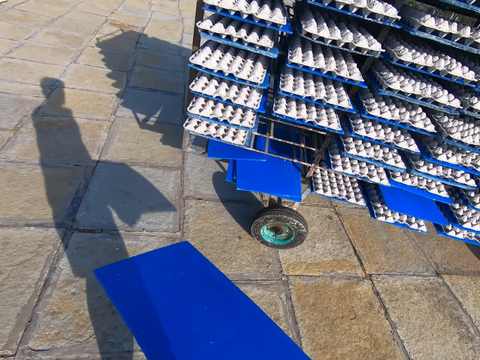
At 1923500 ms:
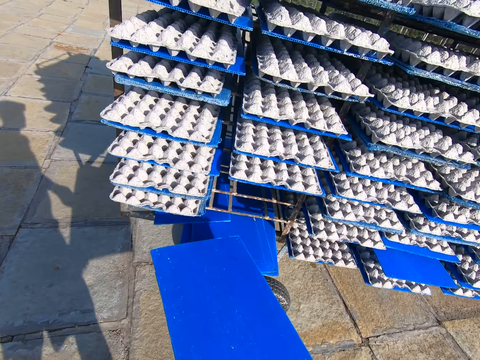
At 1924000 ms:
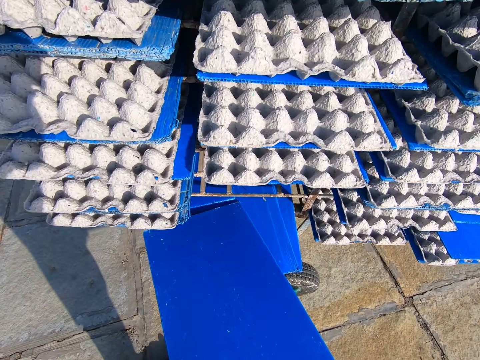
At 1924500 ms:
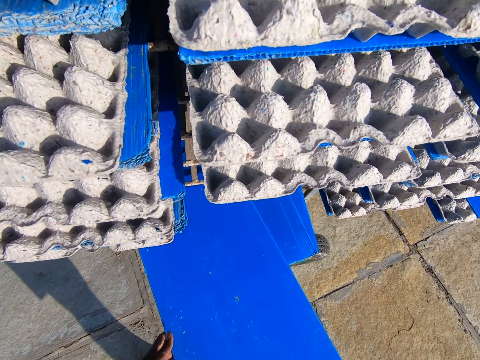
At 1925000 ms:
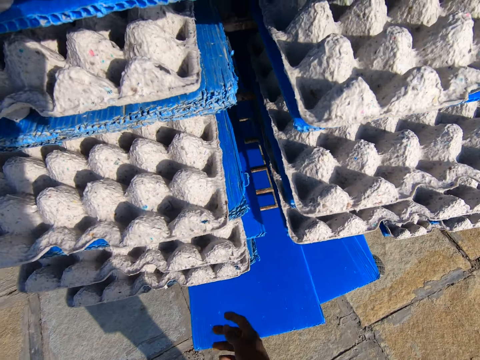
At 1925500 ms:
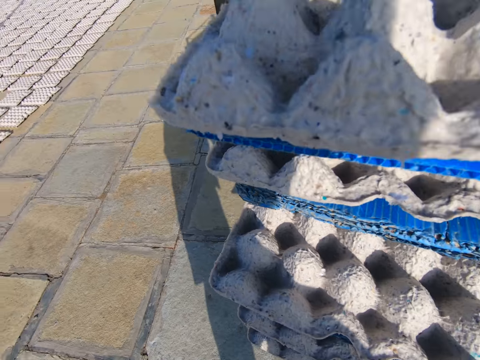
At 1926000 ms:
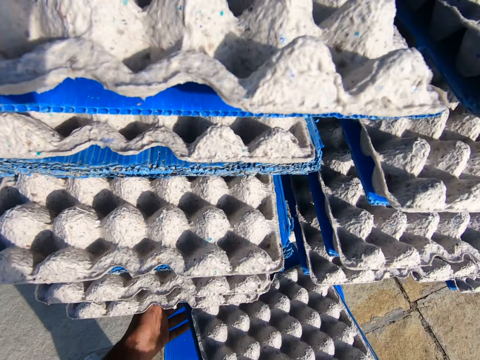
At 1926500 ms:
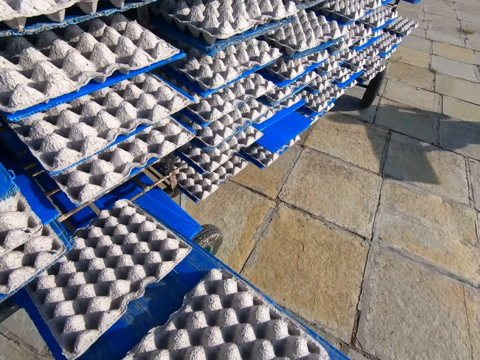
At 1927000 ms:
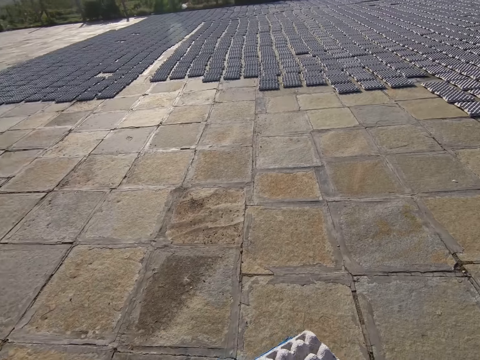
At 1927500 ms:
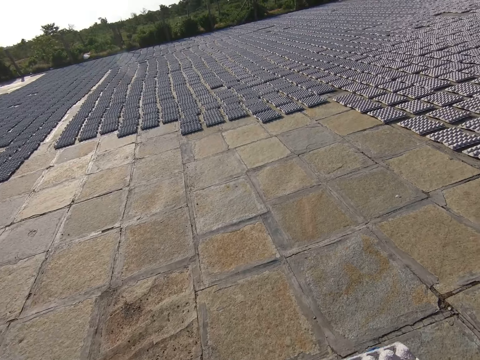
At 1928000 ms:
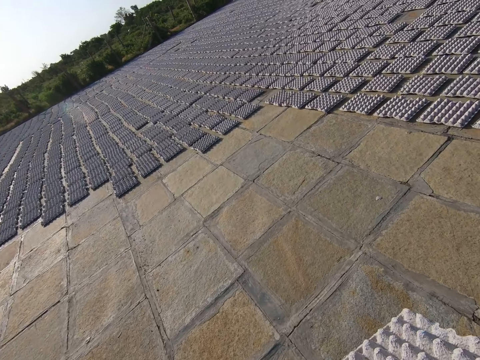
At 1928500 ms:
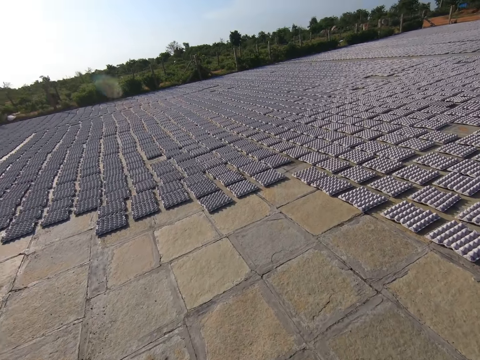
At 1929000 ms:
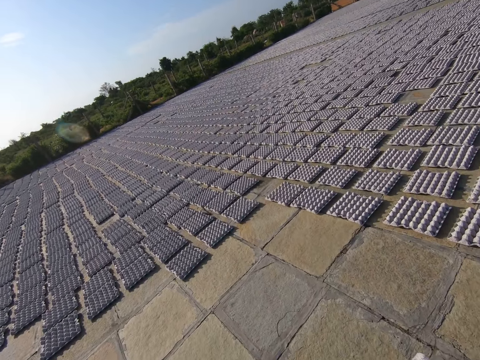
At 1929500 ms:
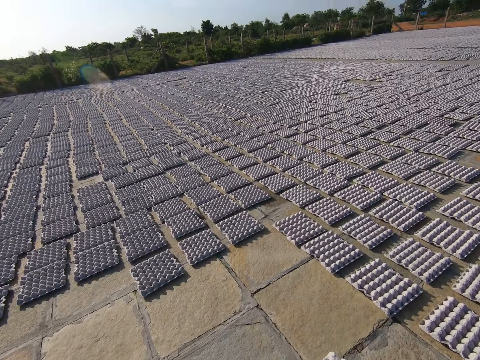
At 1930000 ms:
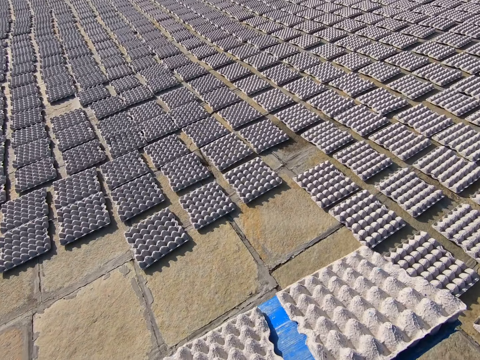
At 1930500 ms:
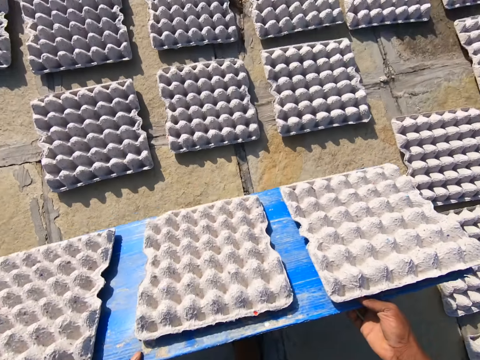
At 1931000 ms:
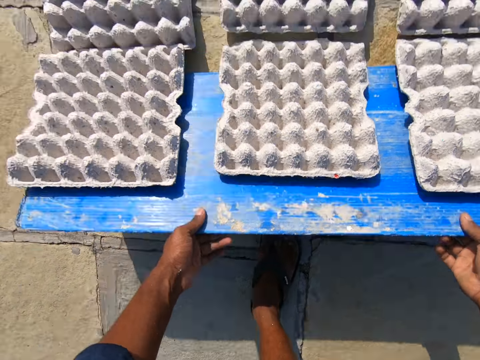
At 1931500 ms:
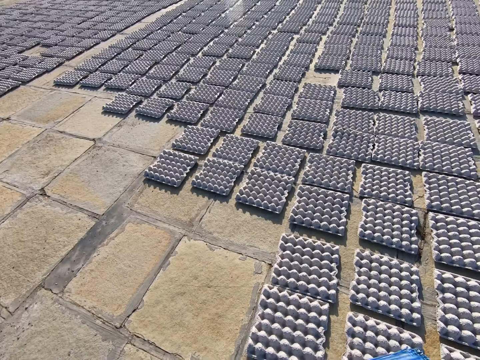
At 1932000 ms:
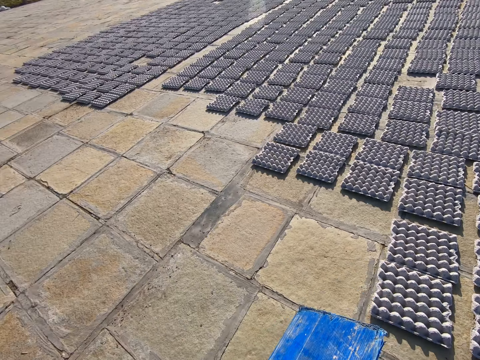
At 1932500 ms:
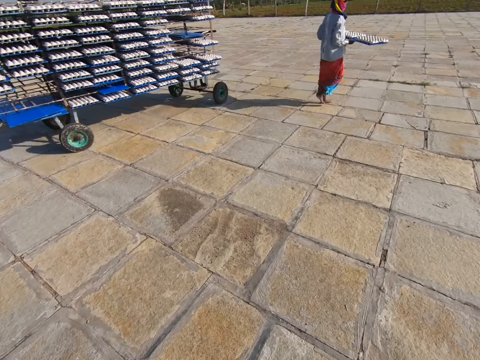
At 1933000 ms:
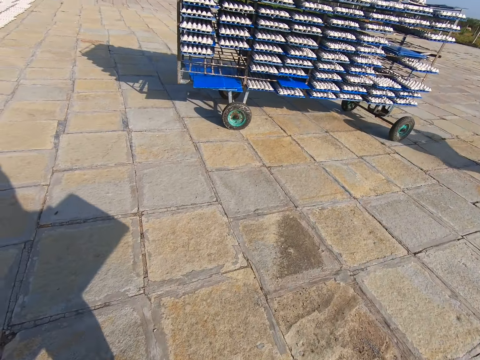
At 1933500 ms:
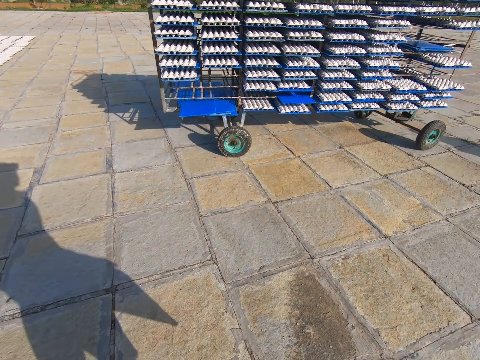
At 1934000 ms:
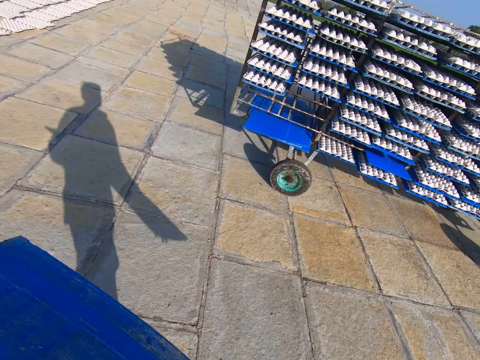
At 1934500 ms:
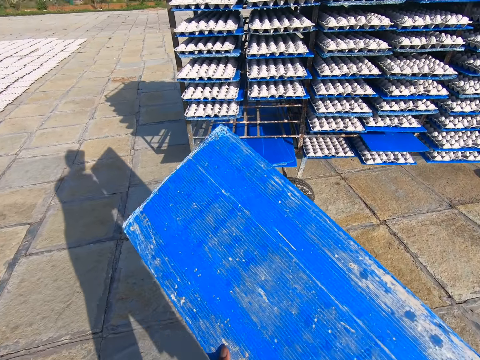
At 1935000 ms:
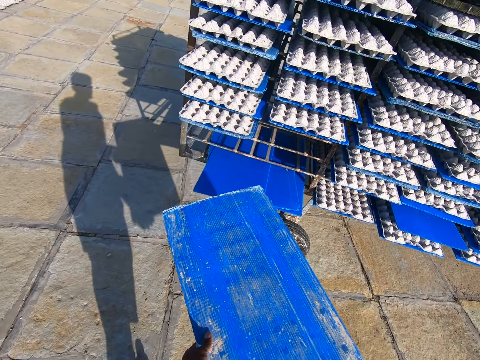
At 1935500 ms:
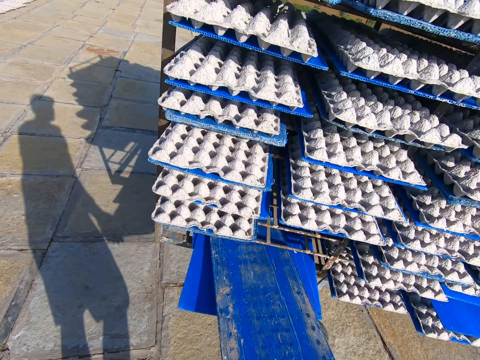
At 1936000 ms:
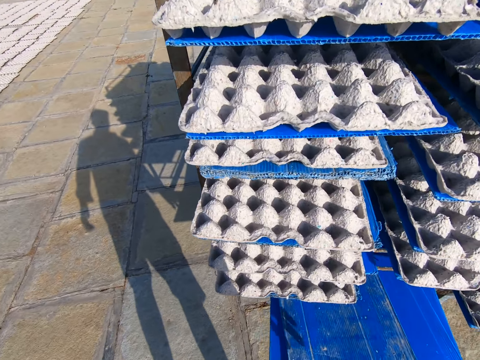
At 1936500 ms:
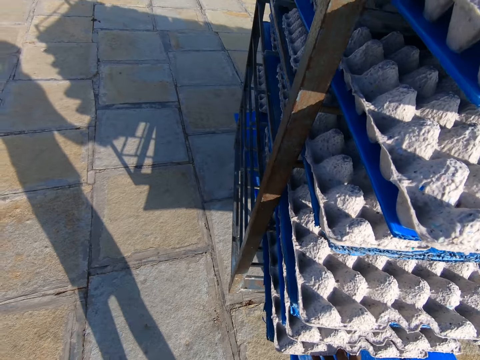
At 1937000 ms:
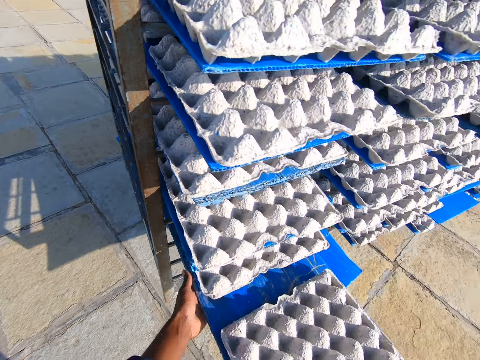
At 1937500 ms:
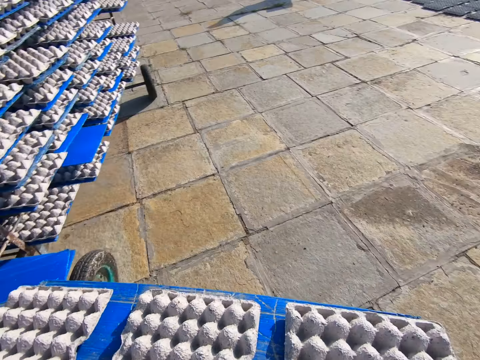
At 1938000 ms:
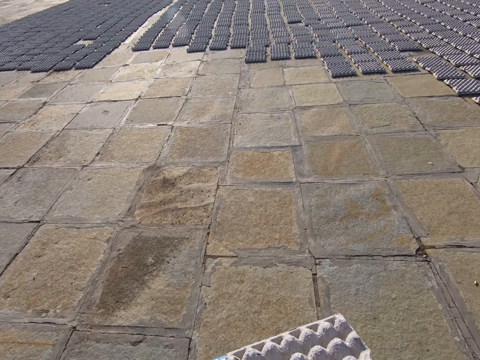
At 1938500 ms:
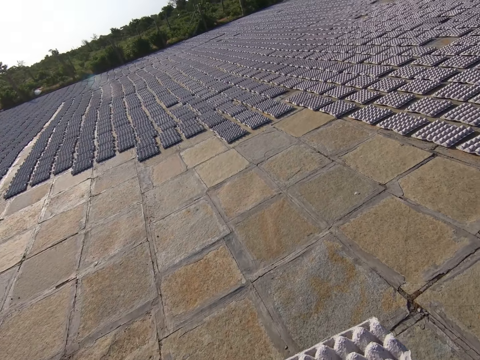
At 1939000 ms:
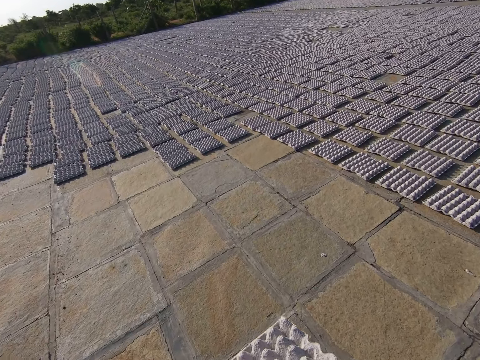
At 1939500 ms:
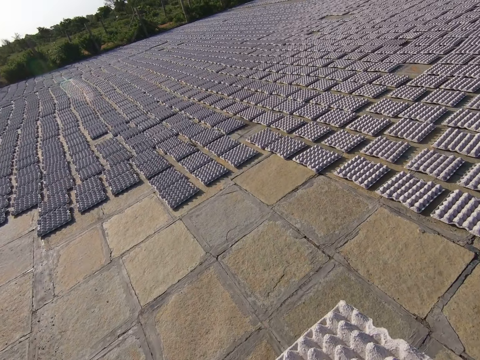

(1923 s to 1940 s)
The camera wearer pushes the board in the rack of egg crates with both hands. They pull a board of egg crates from the rack of egg crates with both hands. They walk towards the egg crates on the floor. They drop the egg crates on the floor from the board in both hands. They walk towards the rack of egg crates. They turn around. The woman walks towards the egg crates on the floor. The camera wearer pushes the board in the rack of egg crates with both hands. They pull a board of egg crates from the rack of egg crates with both hands. They walk towards the egg crates on the floor.

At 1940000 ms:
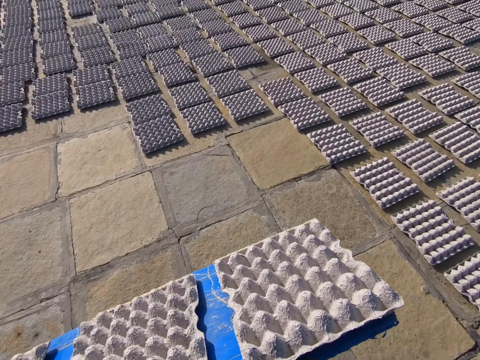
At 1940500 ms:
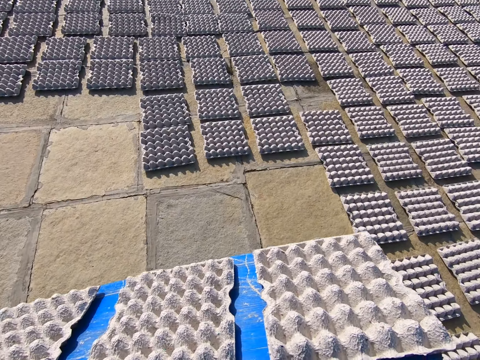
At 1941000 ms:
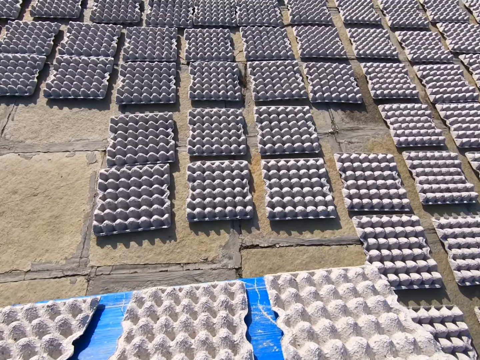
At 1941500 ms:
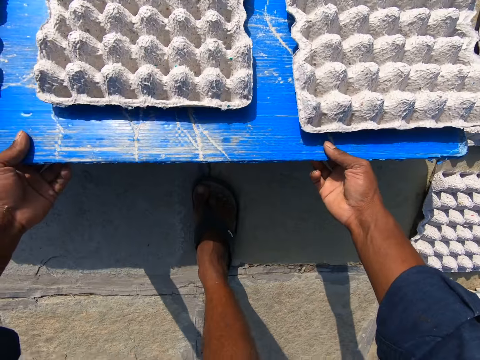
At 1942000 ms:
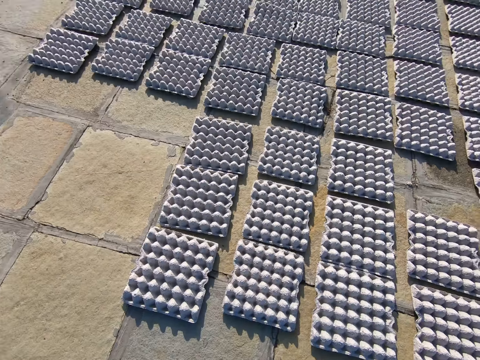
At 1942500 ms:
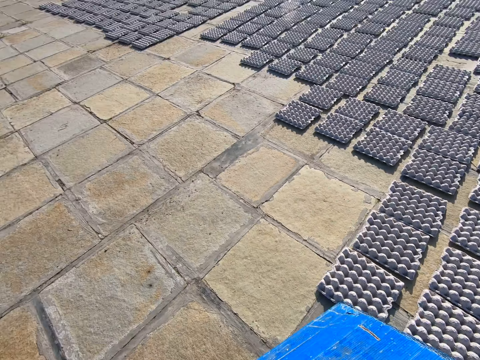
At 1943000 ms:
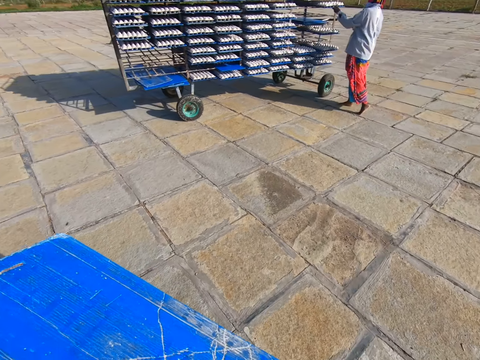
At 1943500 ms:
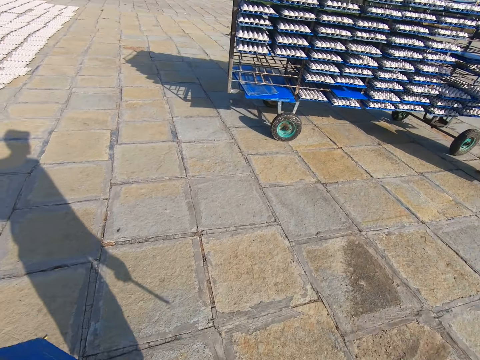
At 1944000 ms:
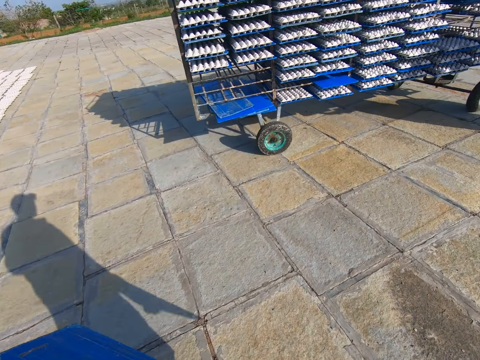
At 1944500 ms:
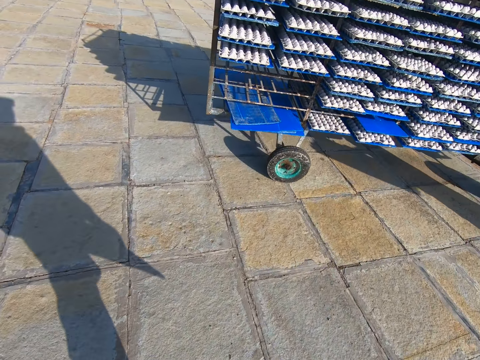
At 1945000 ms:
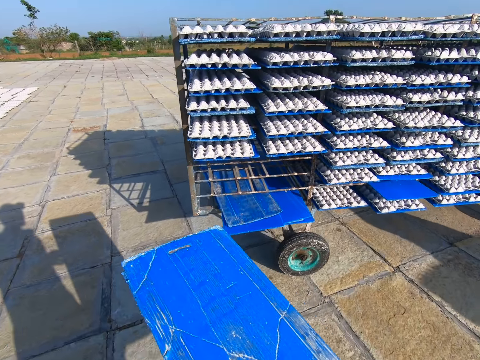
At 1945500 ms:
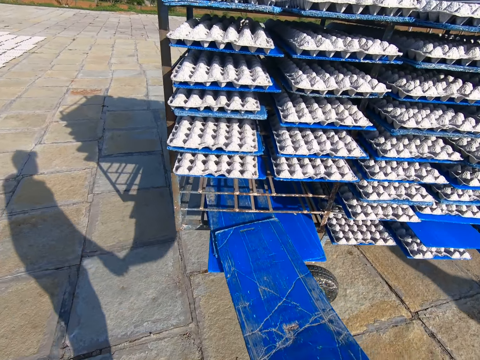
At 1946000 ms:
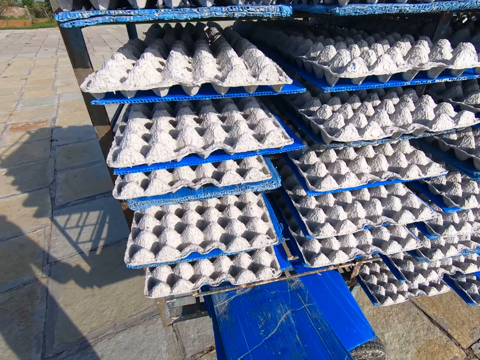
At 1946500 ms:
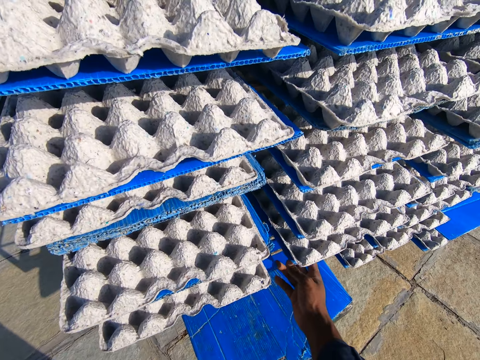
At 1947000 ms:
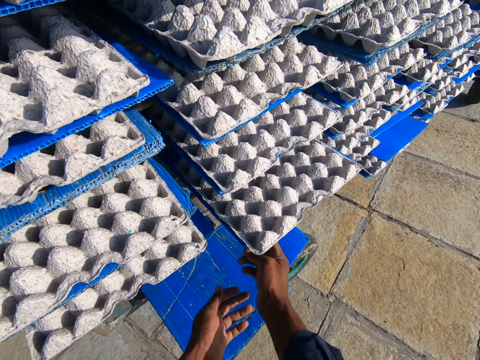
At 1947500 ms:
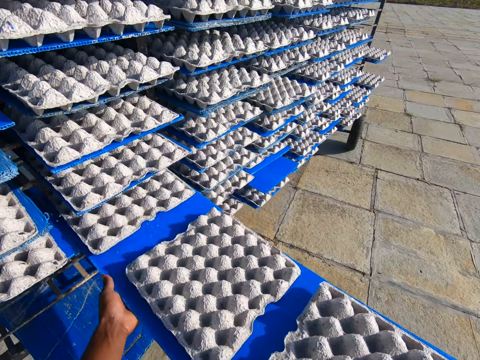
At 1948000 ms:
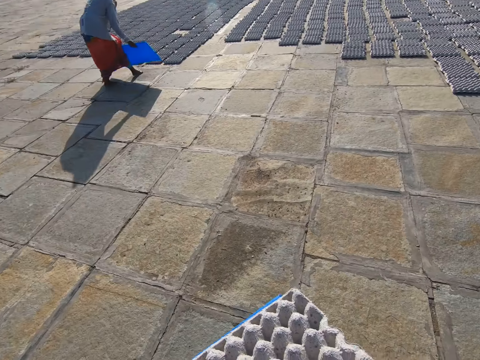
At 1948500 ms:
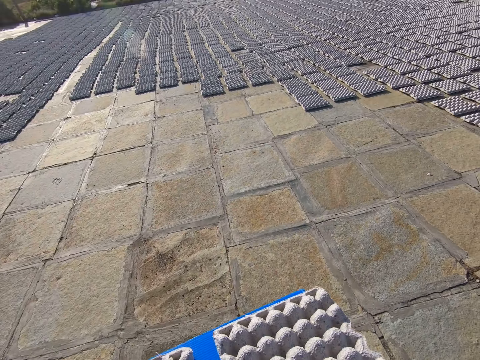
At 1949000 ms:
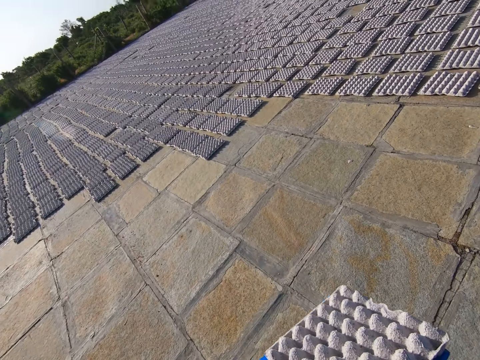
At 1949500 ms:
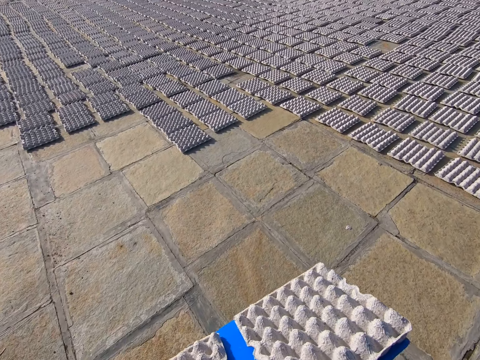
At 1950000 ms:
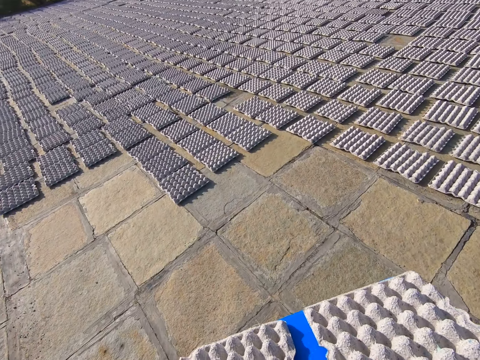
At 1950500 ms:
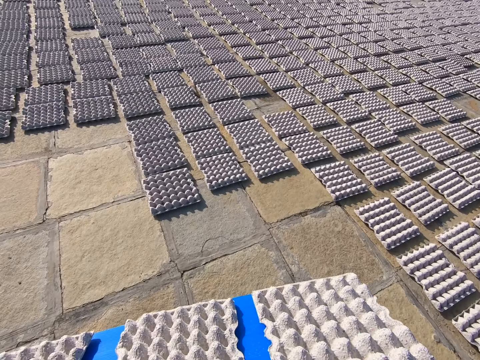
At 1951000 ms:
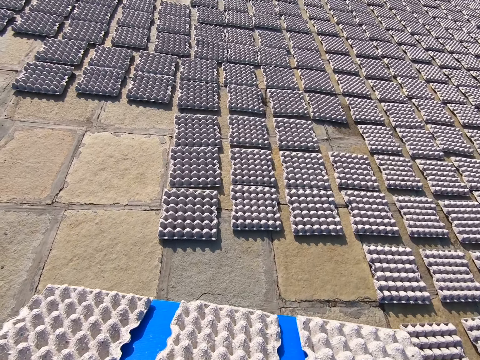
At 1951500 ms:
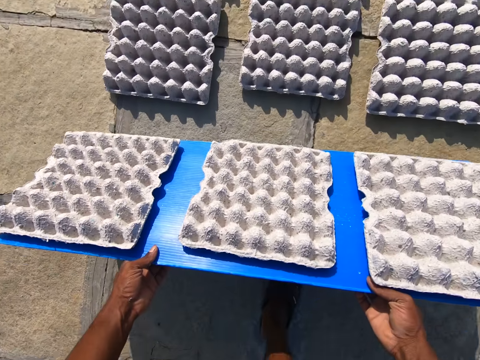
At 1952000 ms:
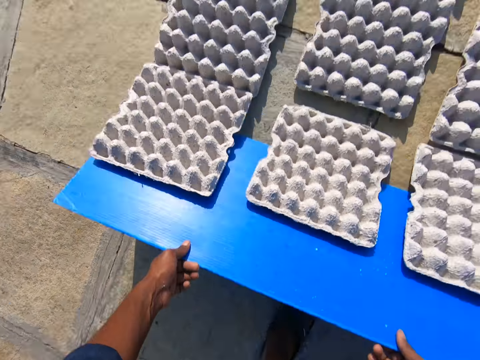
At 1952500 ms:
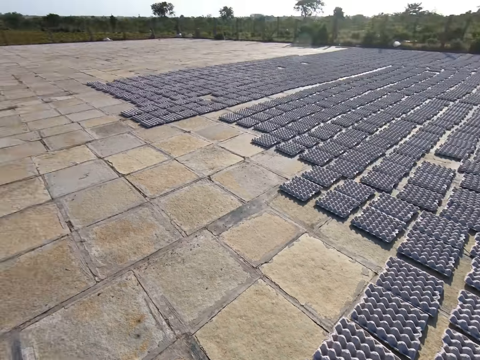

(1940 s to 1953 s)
The camera wearer drops the egg crates or egg trays on the floor from the board in both hands. They walk towards the rack of egg crates and turn around. A person picks a tray with egg trays. The camera wearer pushes the board in the rack of egg crates with both hands. They put a tray on the trolley, pull a board of egg crates from the rack of egg crates with both hands, and pick the tray with egg trays. They walk towards the egg crates on the floor. The person carries the tray. The camera wearer drops the egg crates on the floor from the board in both hands.
